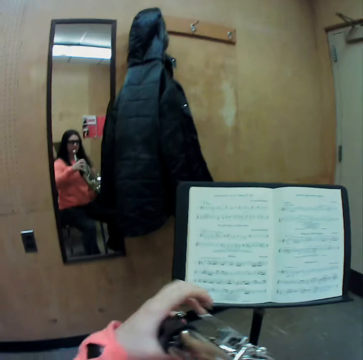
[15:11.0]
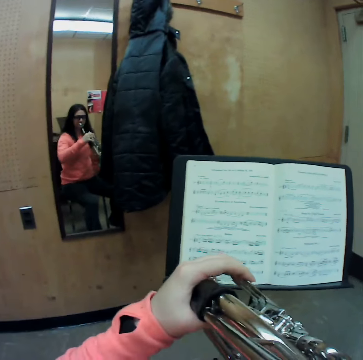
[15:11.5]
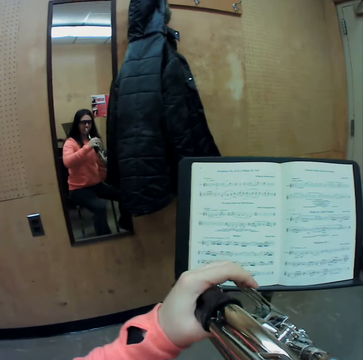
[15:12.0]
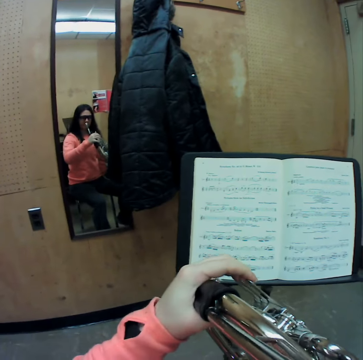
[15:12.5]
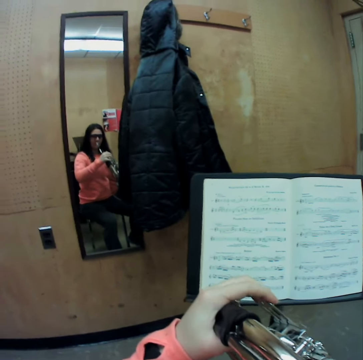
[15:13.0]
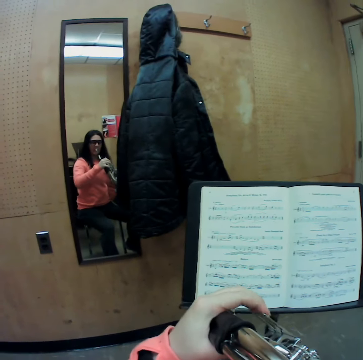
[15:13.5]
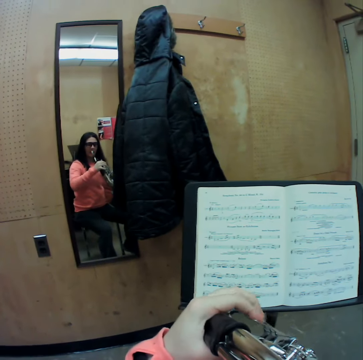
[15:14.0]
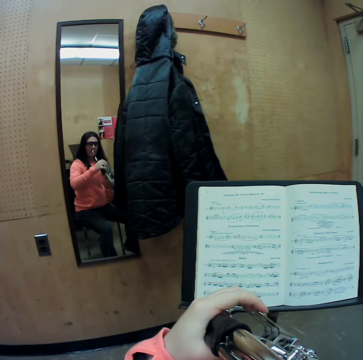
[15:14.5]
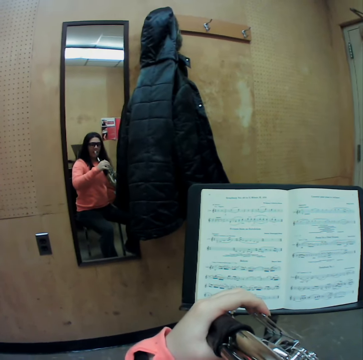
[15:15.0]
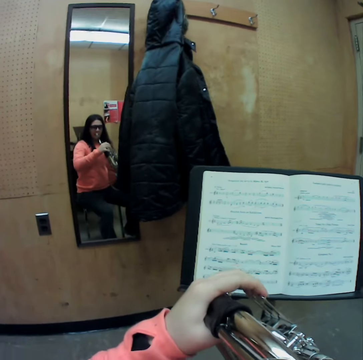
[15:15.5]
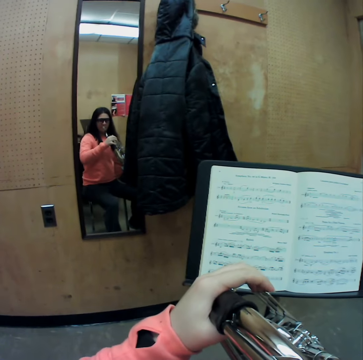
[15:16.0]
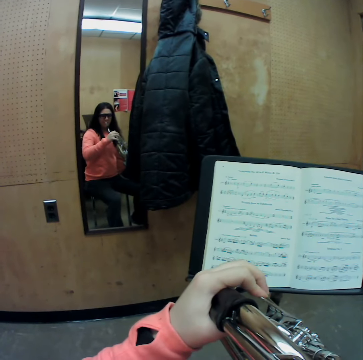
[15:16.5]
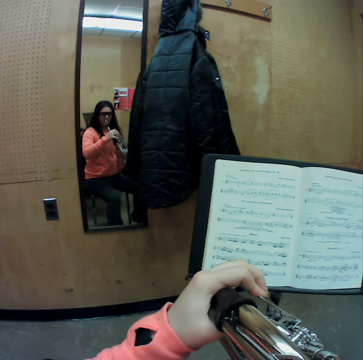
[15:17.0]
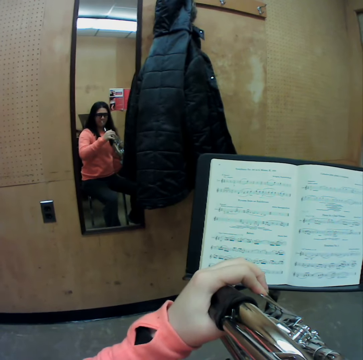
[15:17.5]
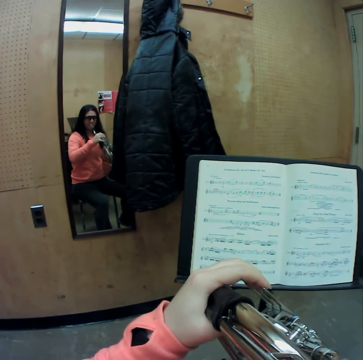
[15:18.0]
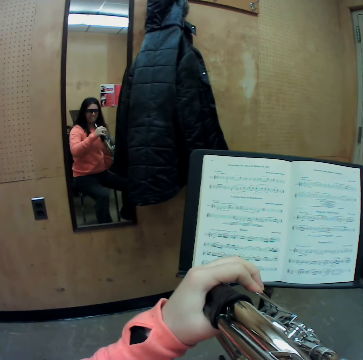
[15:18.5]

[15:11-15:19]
The camera wearer plays the french horn or trumpet with her left hand. She plays the trumpet with her fingers.

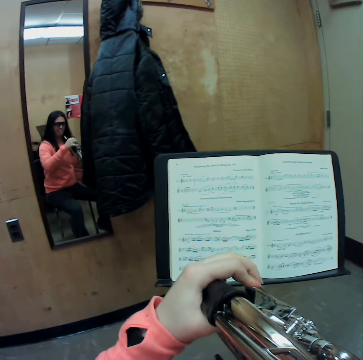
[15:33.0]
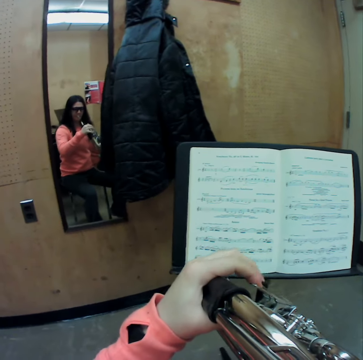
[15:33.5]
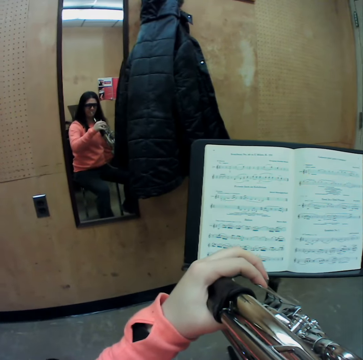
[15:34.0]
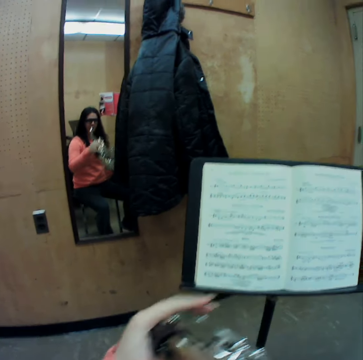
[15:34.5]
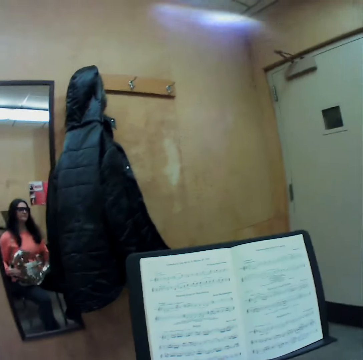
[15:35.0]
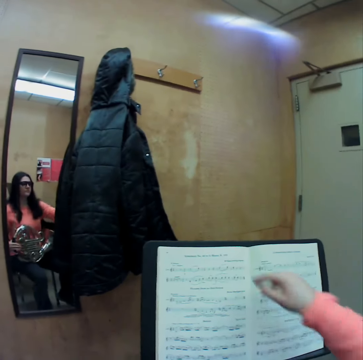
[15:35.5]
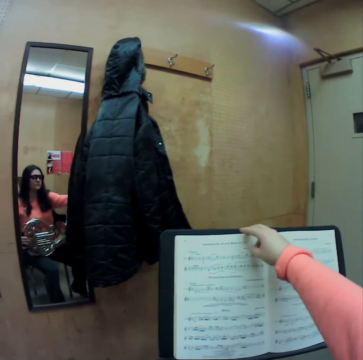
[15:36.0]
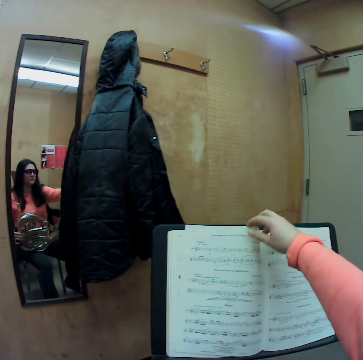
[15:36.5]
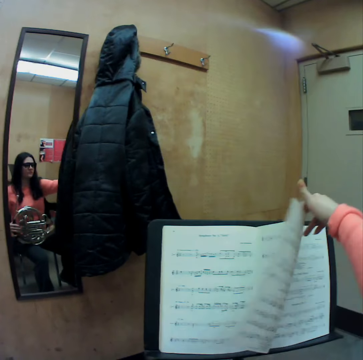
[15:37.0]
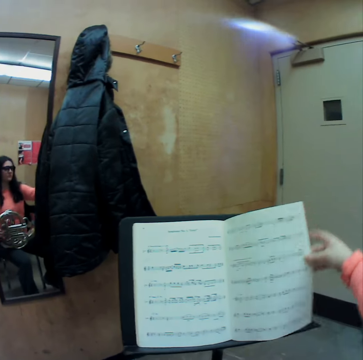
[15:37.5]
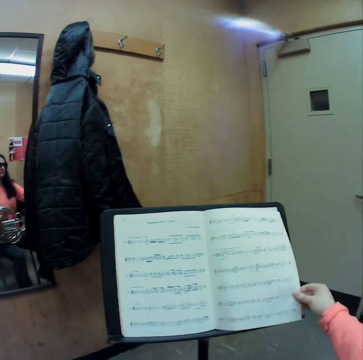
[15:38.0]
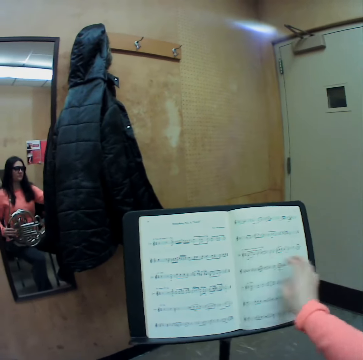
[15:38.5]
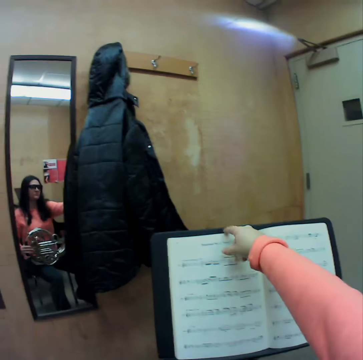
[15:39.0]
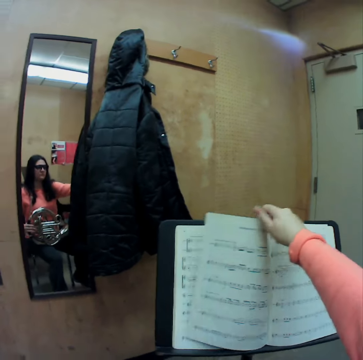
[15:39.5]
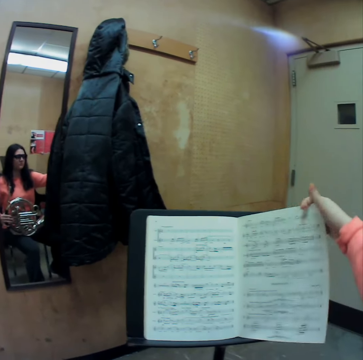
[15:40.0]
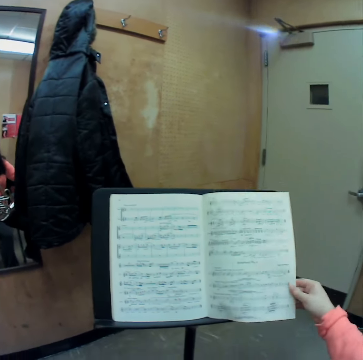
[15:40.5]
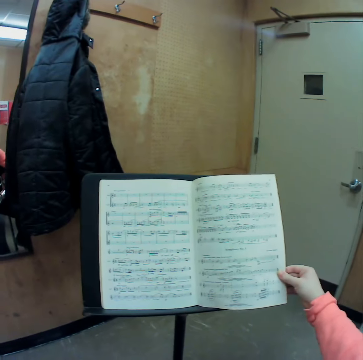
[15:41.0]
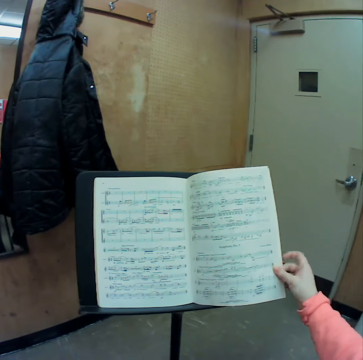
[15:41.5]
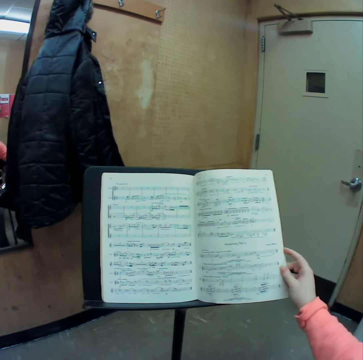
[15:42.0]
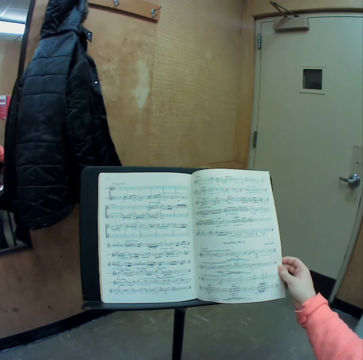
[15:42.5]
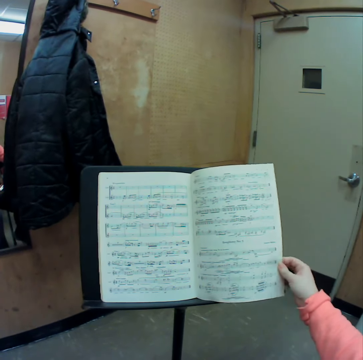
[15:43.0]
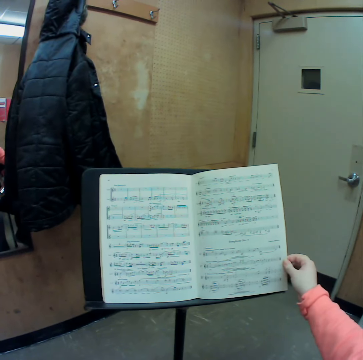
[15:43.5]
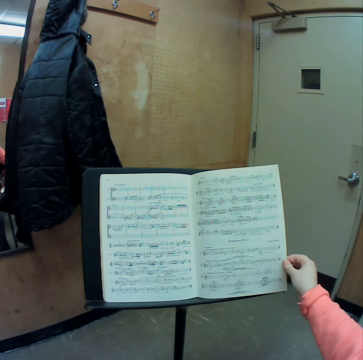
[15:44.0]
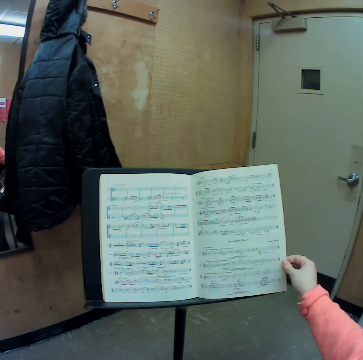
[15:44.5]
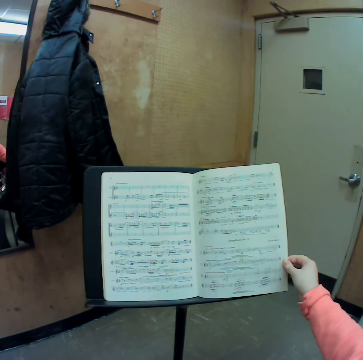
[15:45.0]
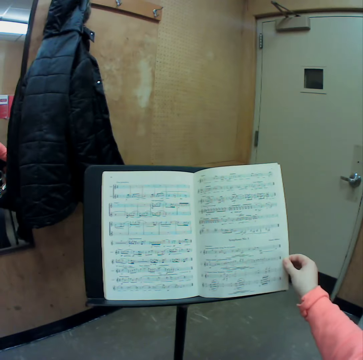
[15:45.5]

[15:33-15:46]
The camera wearer stops blowing a trumpet. She flips through the pages of the music book with her right hand.

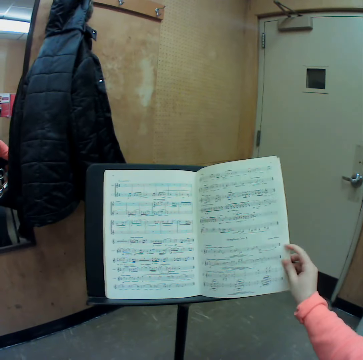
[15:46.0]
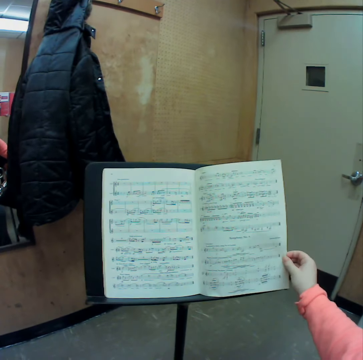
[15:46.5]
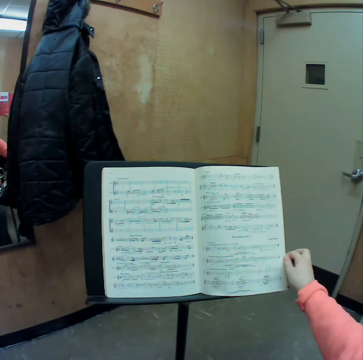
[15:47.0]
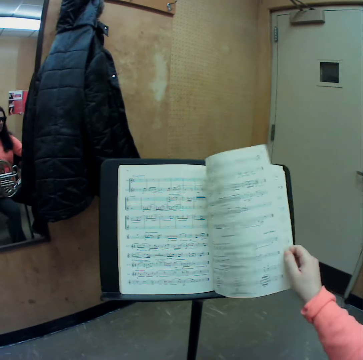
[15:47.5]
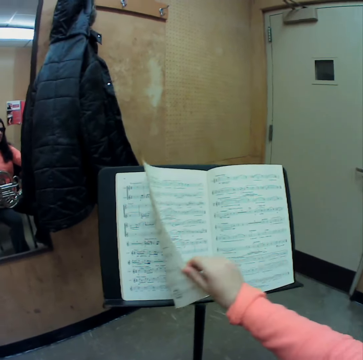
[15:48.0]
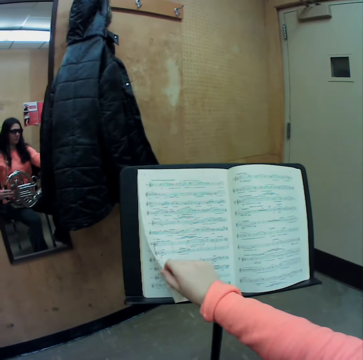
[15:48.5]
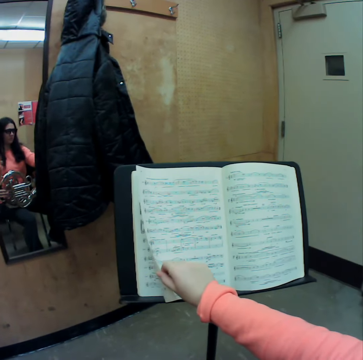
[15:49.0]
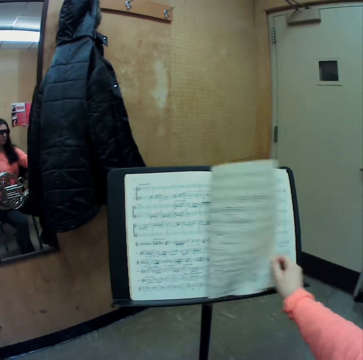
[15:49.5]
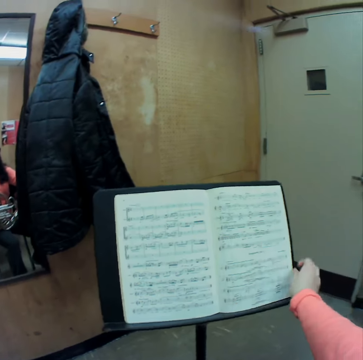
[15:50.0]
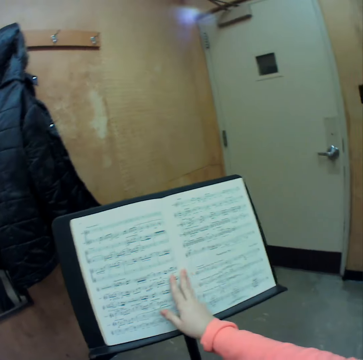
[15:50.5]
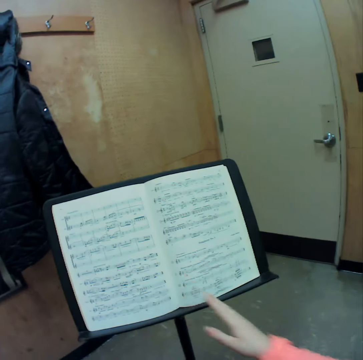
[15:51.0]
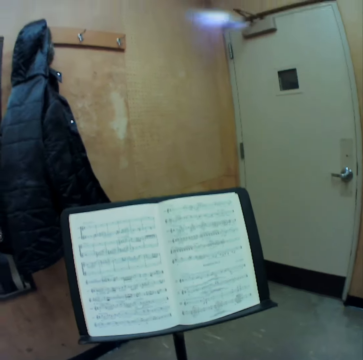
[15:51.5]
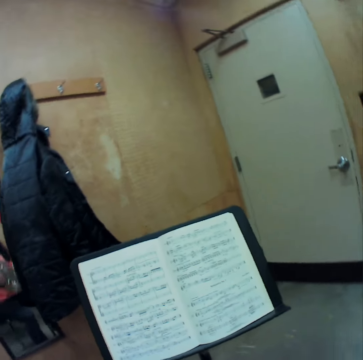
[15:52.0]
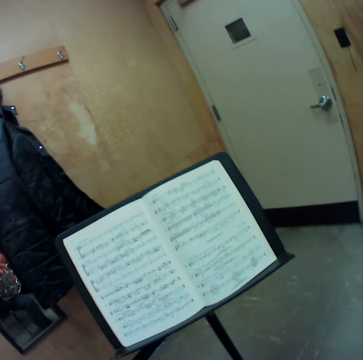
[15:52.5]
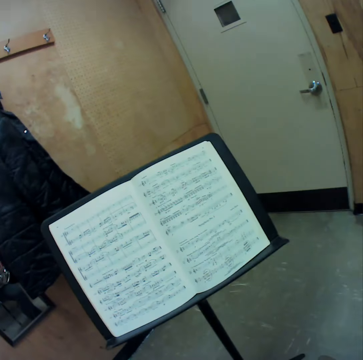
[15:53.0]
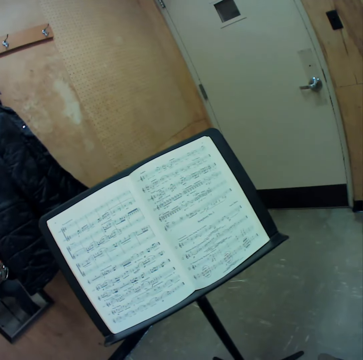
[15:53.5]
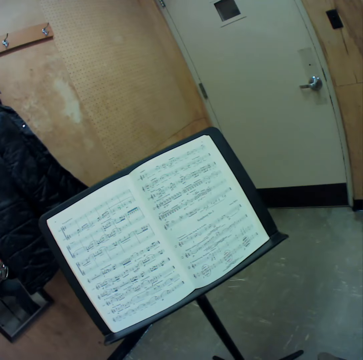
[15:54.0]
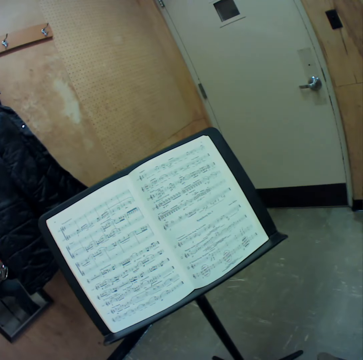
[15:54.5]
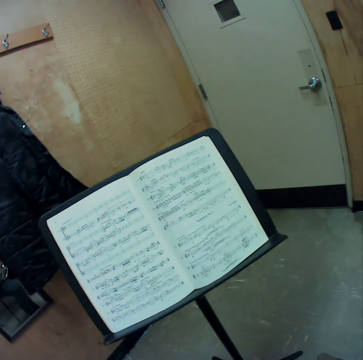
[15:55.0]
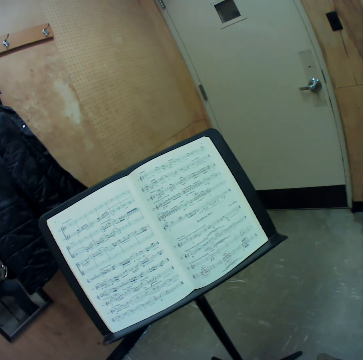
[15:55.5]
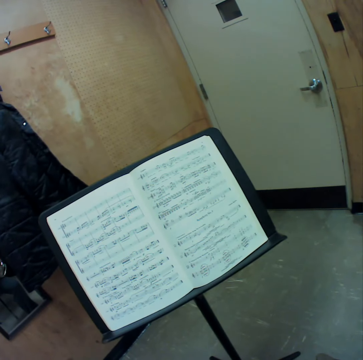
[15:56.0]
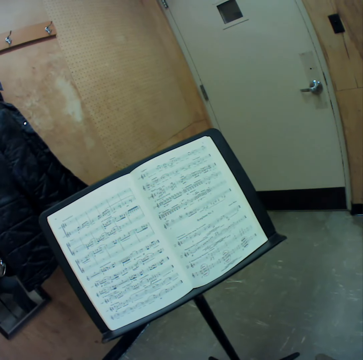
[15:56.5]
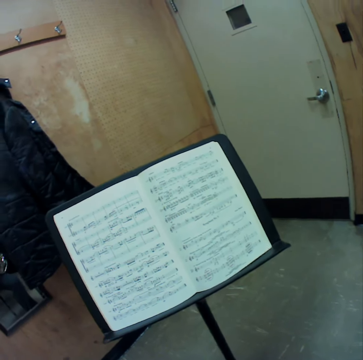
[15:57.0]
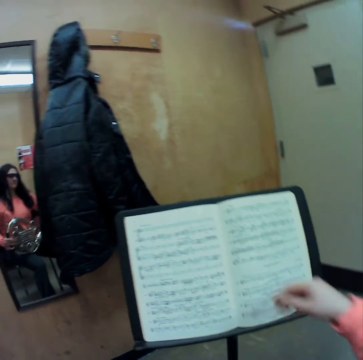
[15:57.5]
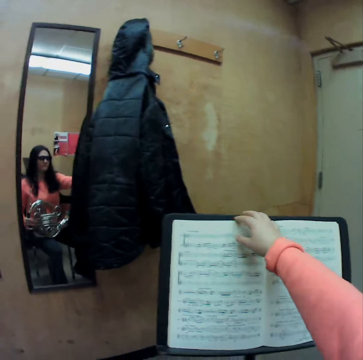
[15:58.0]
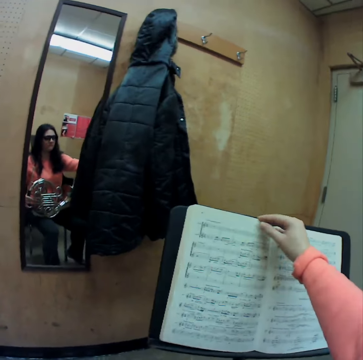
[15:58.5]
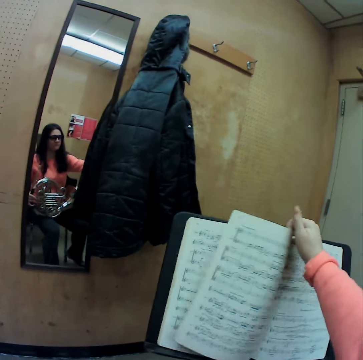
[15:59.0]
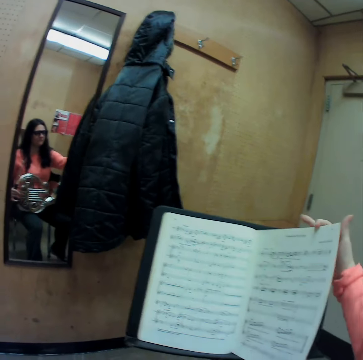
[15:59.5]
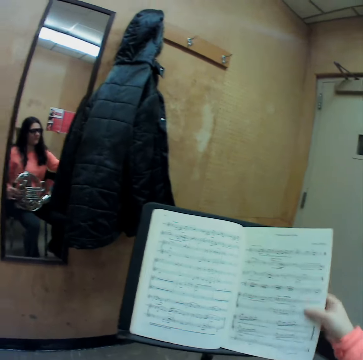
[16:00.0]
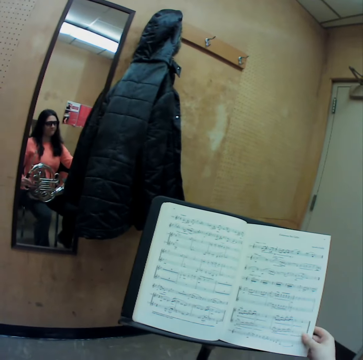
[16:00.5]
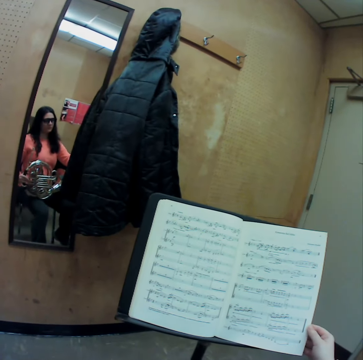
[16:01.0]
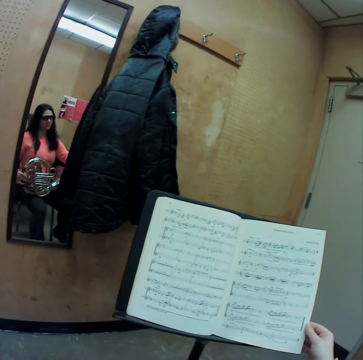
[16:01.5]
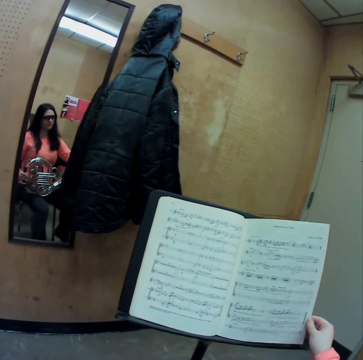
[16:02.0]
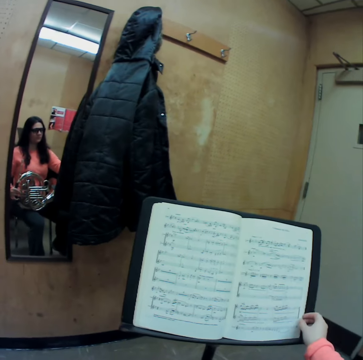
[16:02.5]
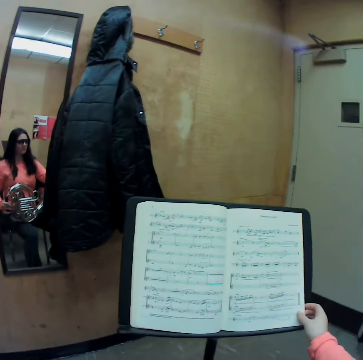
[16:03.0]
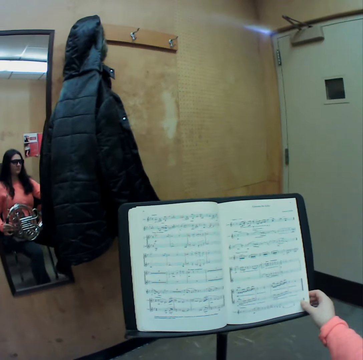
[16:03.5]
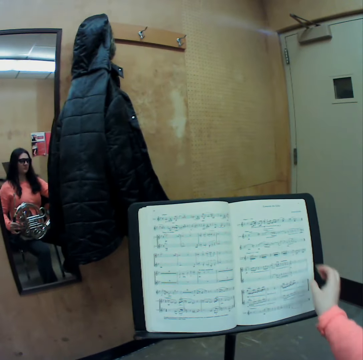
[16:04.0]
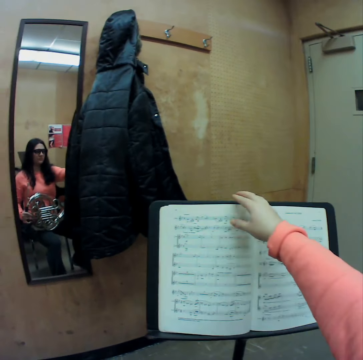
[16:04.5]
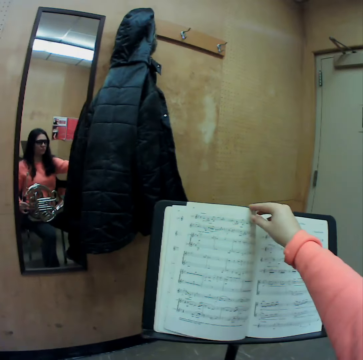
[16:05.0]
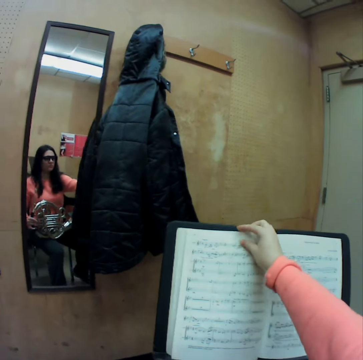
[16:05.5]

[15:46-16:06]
The camera wearer turns a page of a book. They touch the book. They touch the book again. They flip the book.
